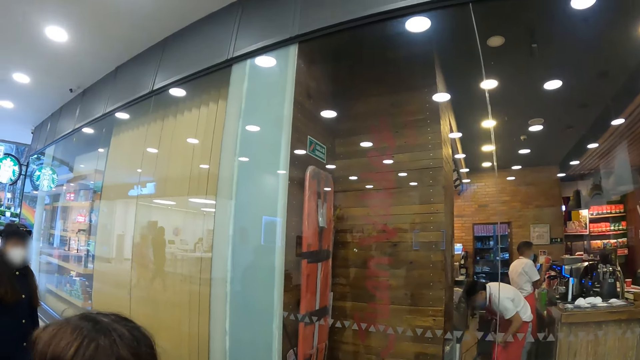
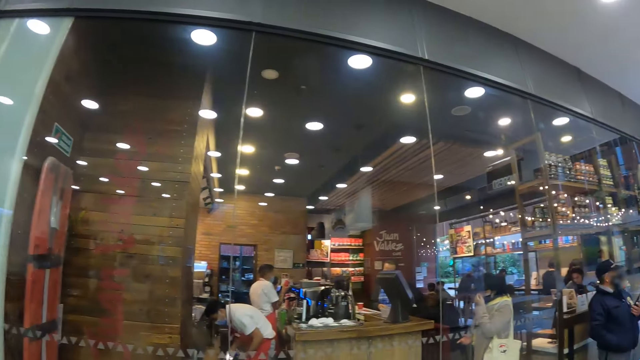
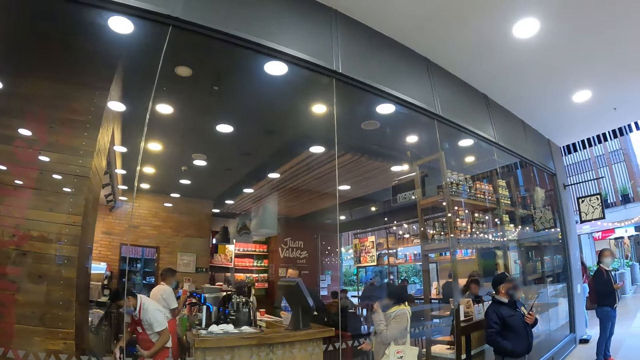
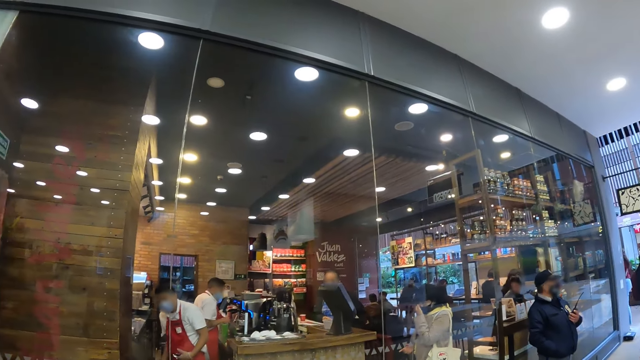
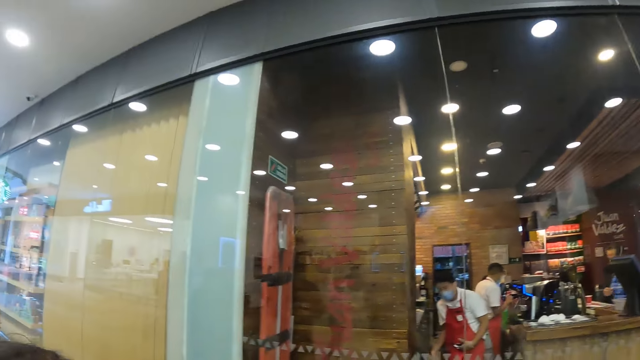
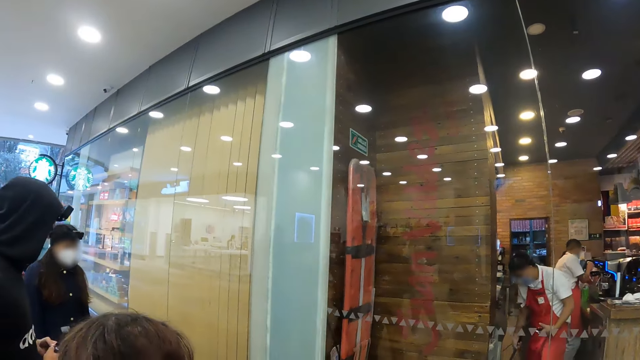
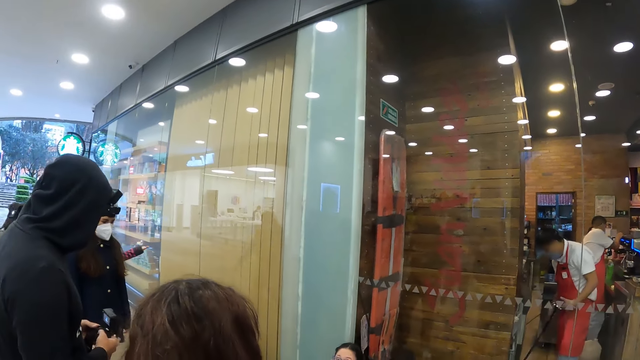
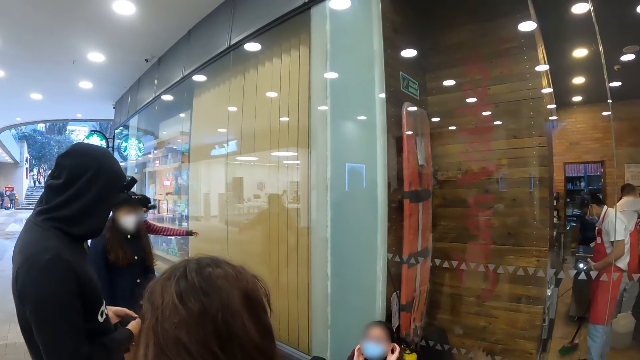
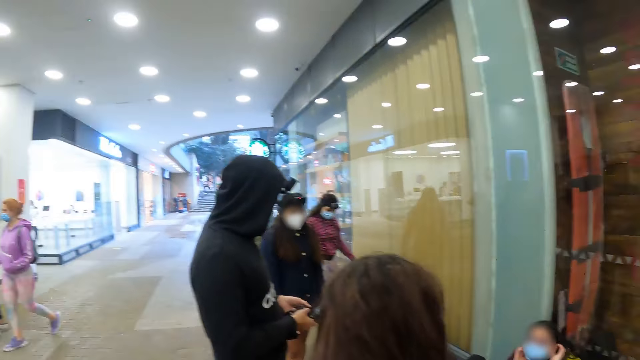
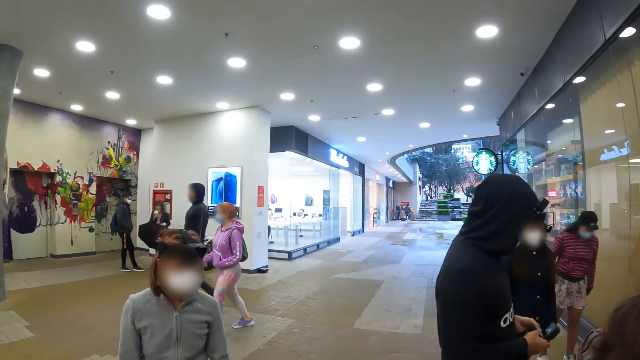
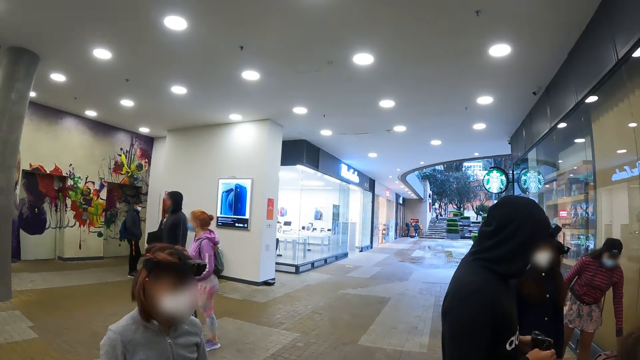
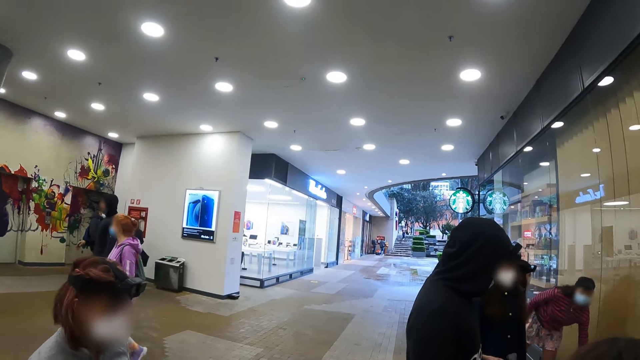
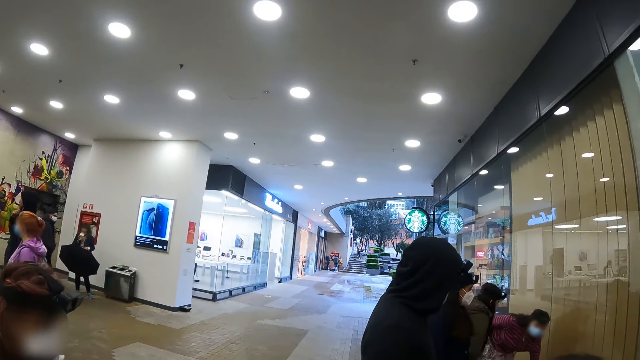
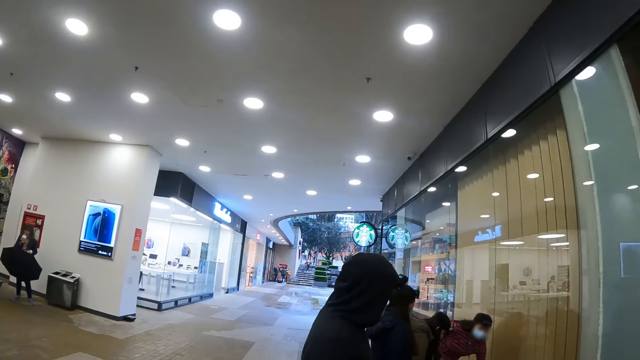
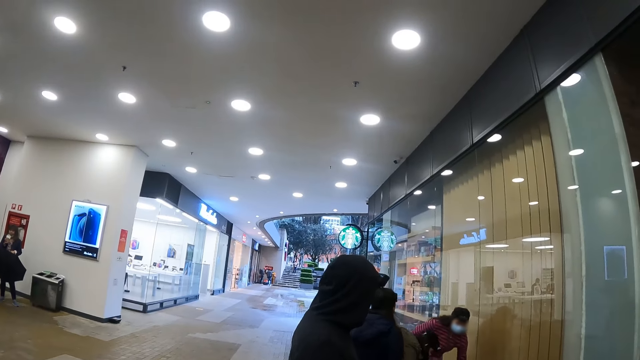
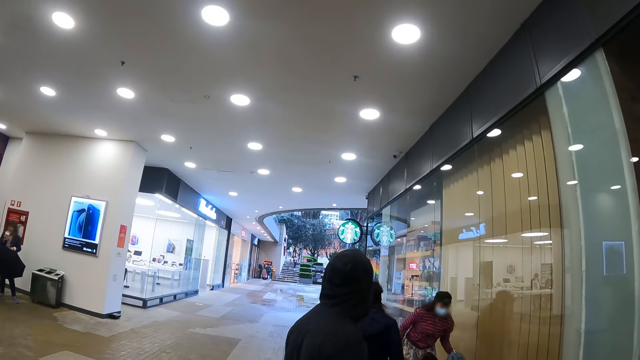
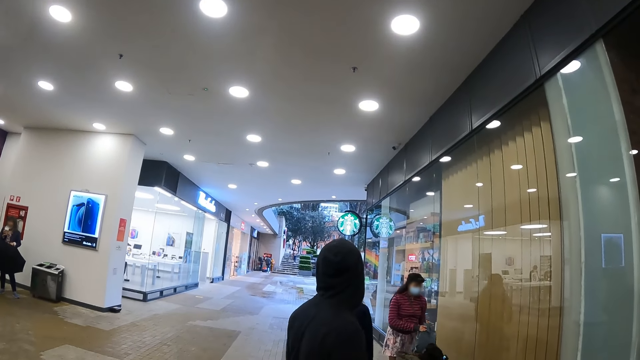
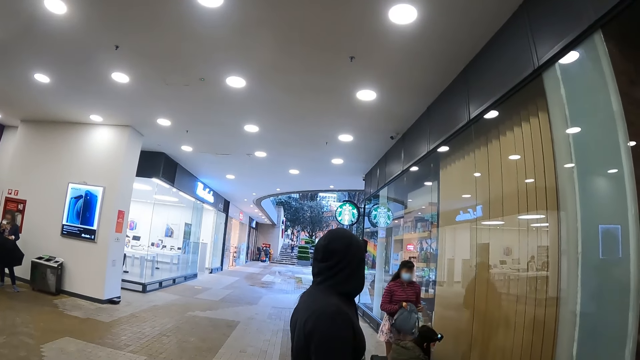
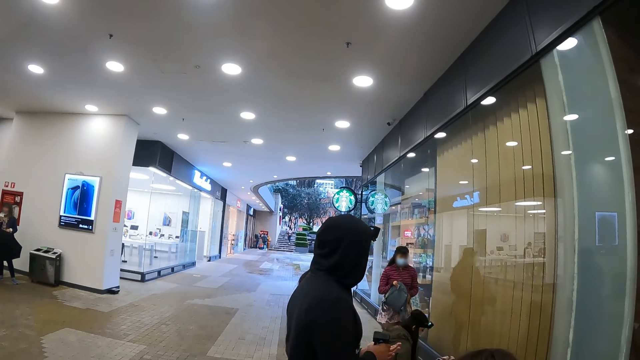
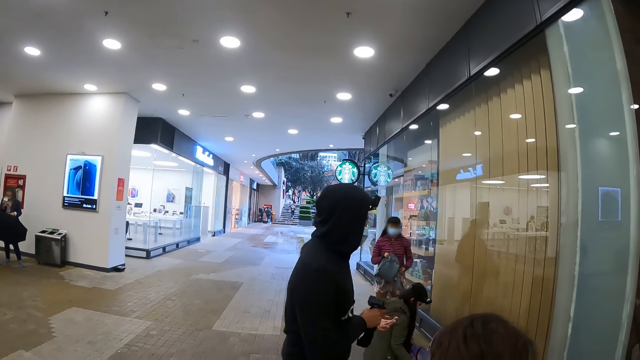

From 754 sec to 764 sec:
A person walks around. Another person takes a bag on the floor.

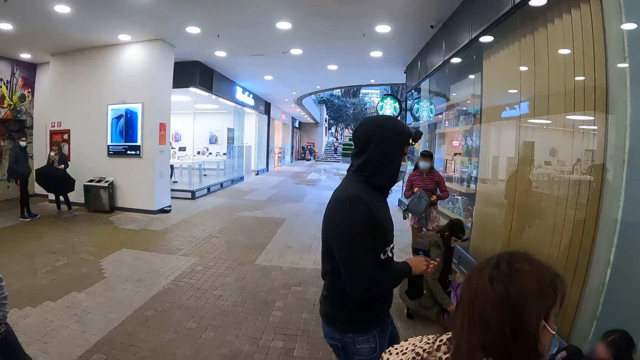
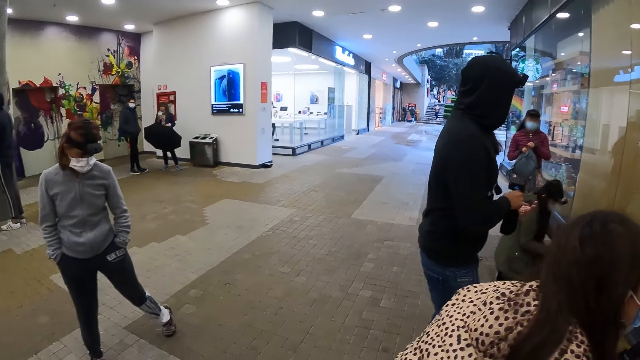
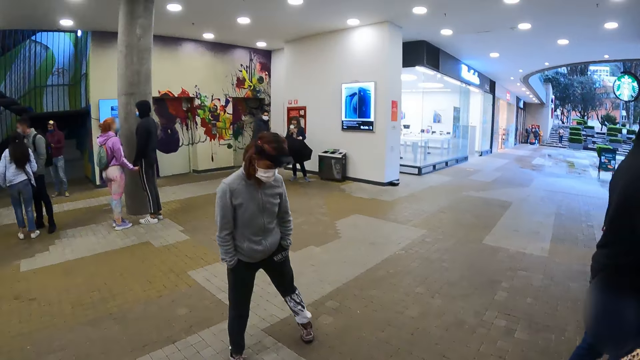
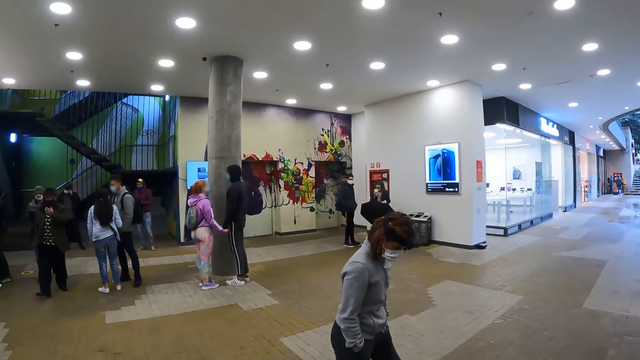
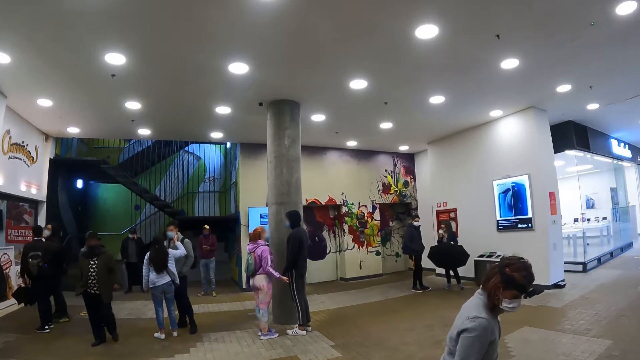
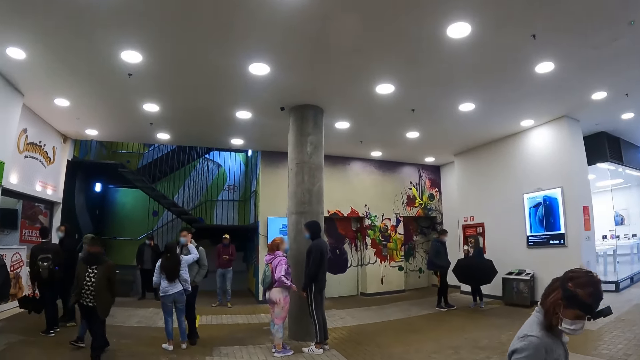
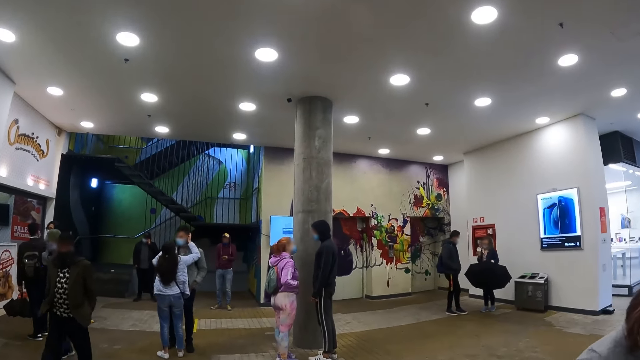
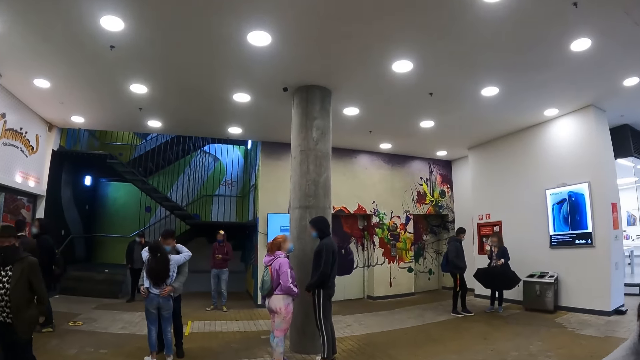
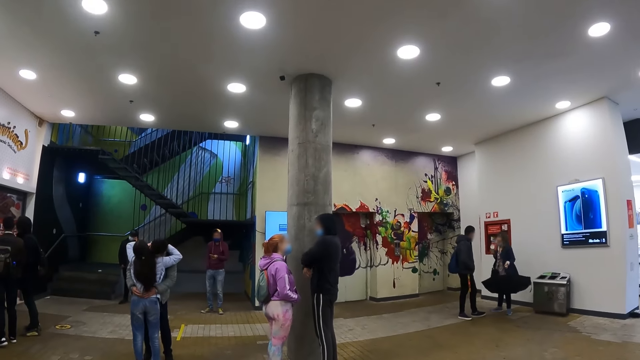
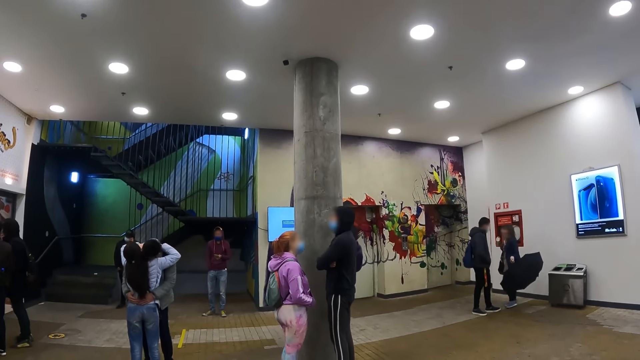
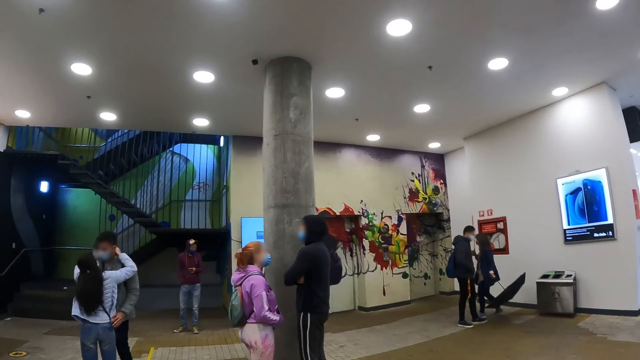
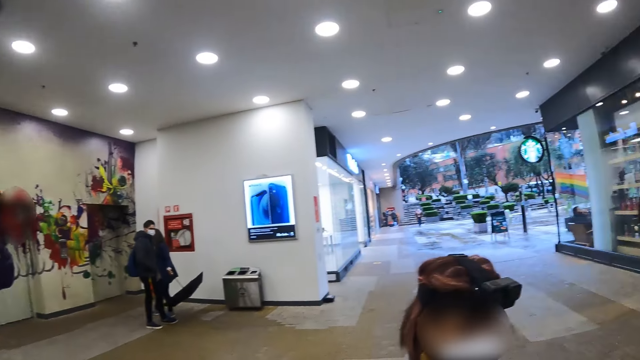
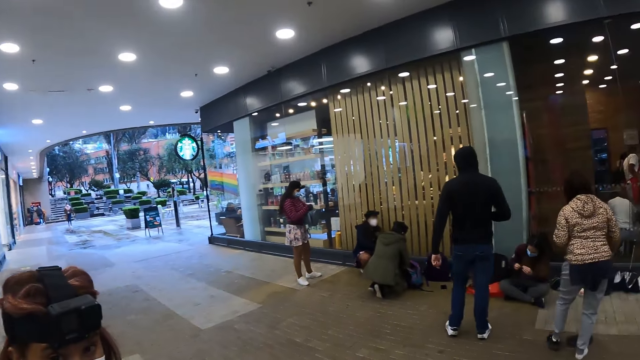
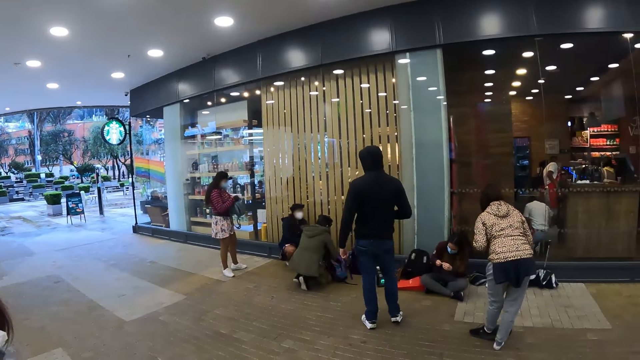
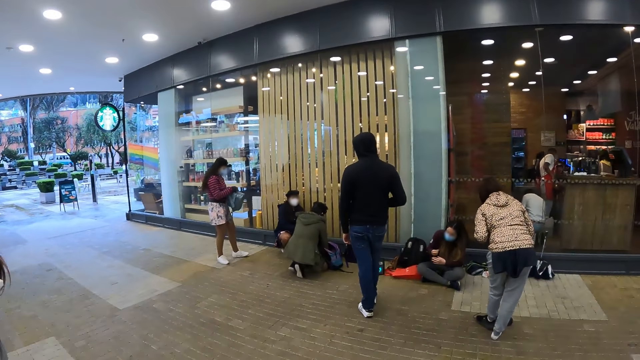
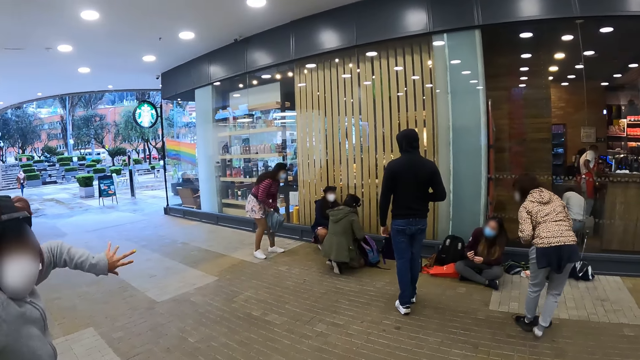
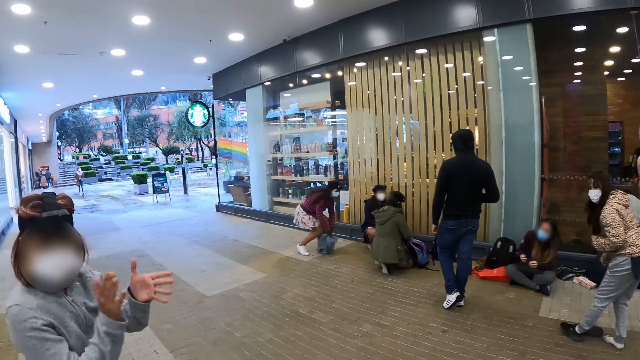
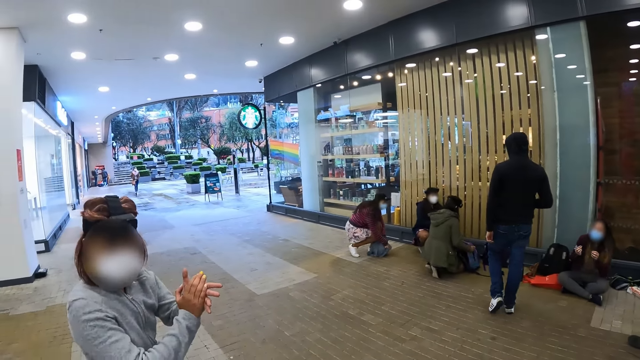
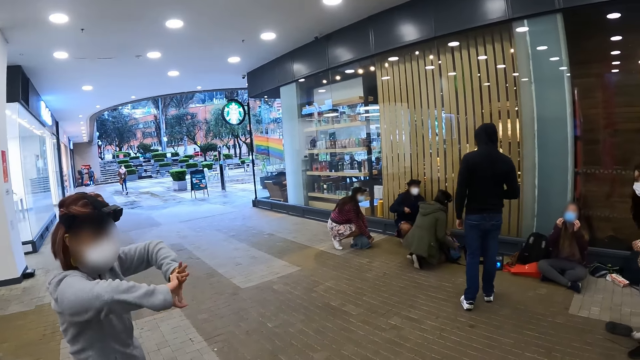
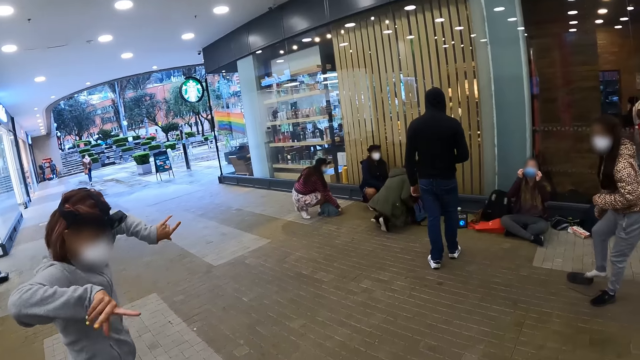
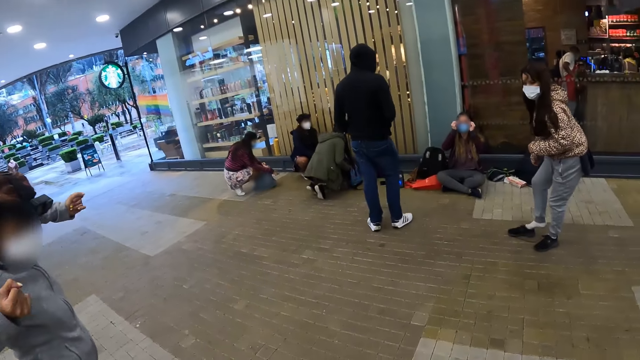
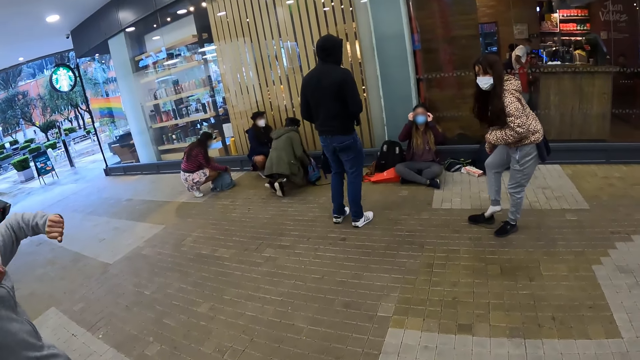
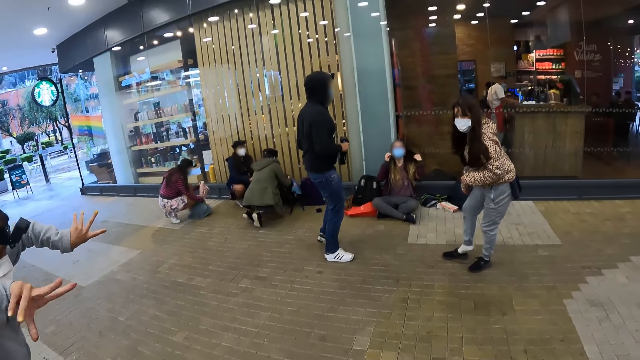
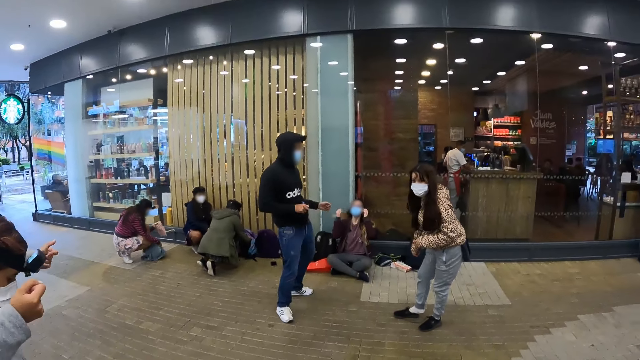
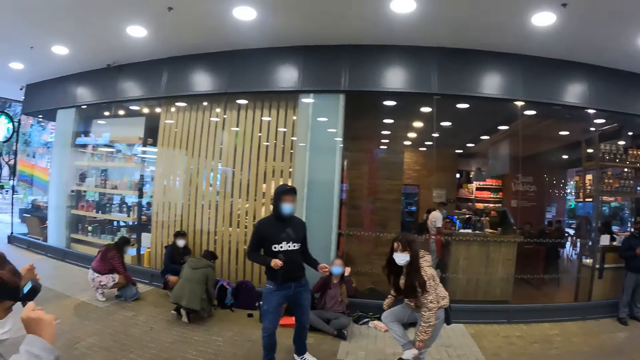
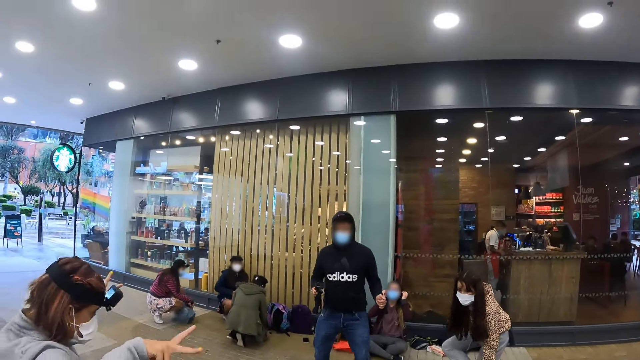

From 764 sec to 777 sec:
A person opens the bag. The camera wearer looks around. They walk around the area. Another person hugs another person around the mall. Another person talks with another person around the mall. The camera wearer looks around. They look around the area. Another person works out. Another person puts on eye glasses. Another person puts on shoes. Another person dances.
